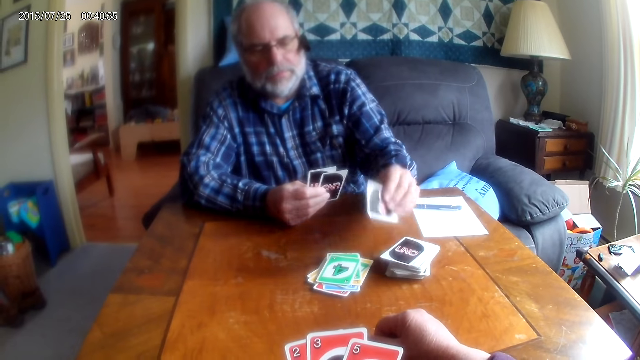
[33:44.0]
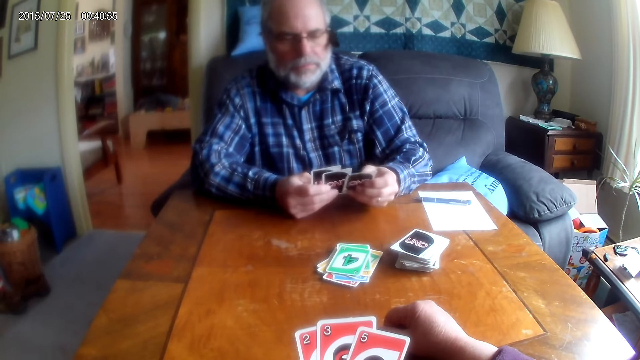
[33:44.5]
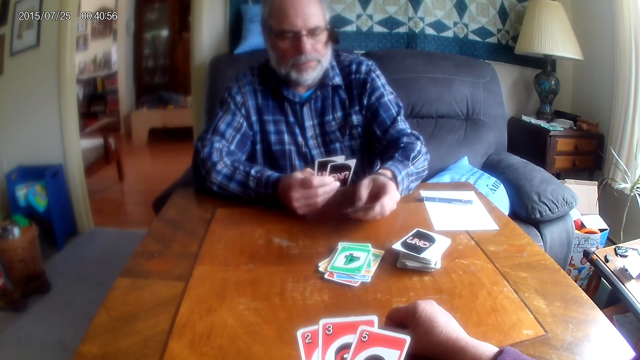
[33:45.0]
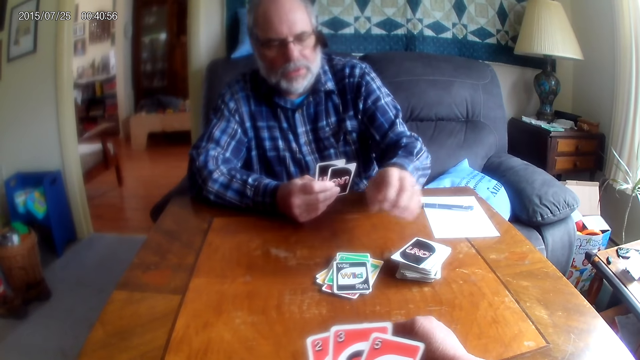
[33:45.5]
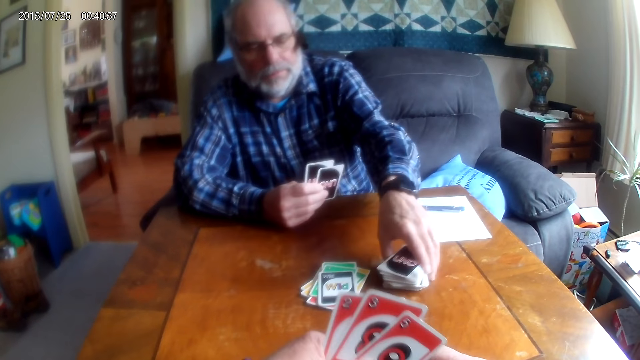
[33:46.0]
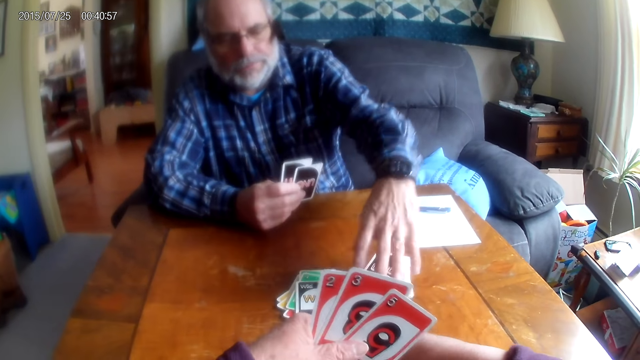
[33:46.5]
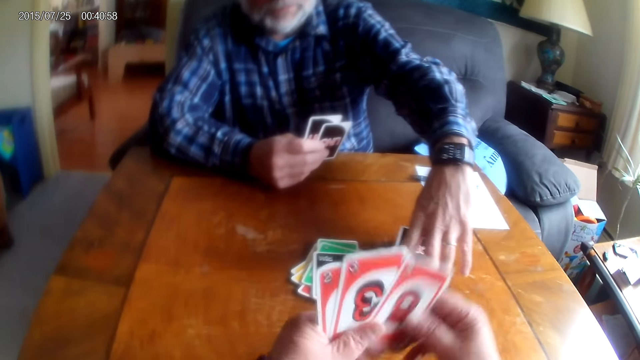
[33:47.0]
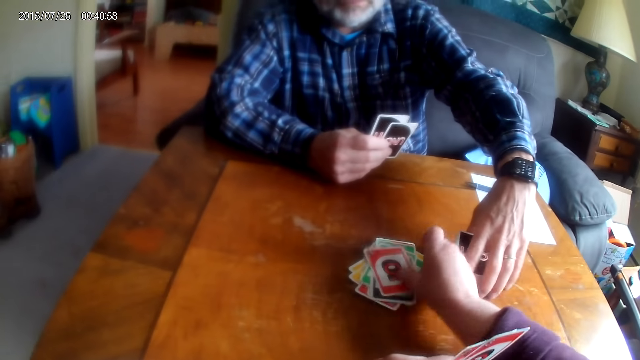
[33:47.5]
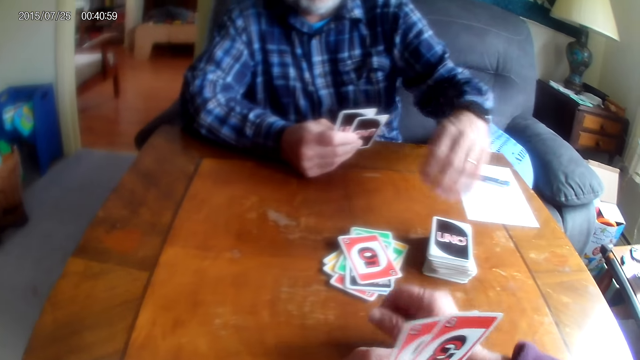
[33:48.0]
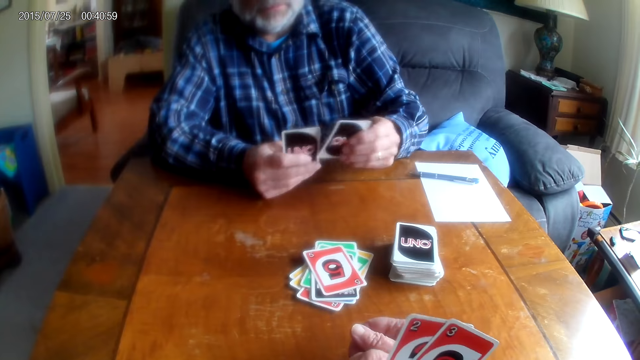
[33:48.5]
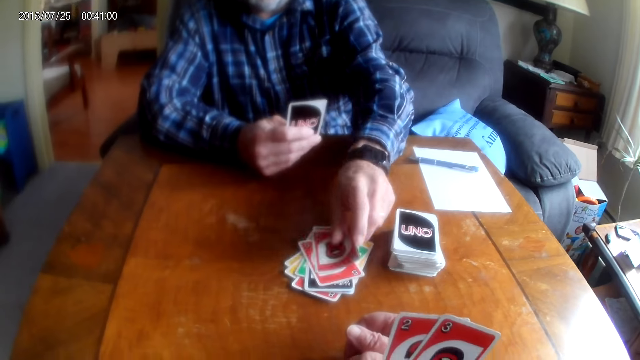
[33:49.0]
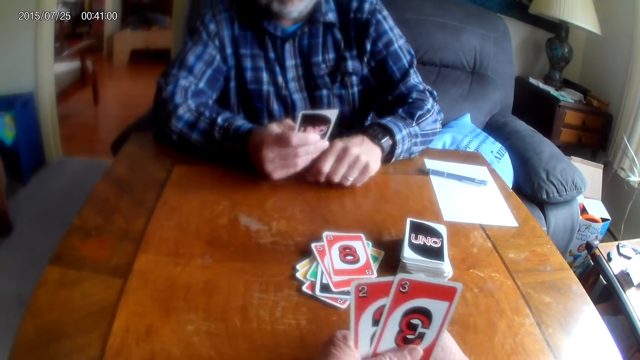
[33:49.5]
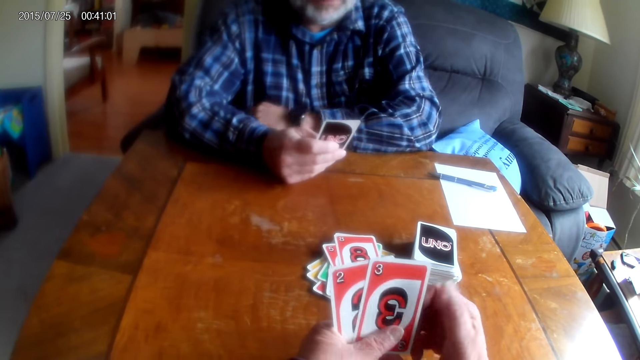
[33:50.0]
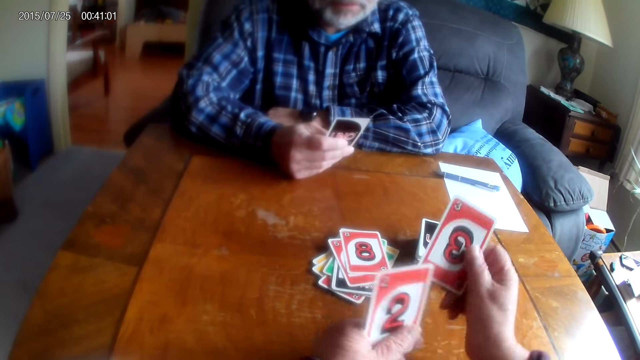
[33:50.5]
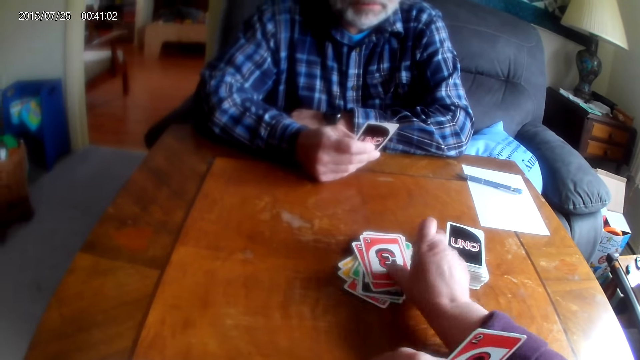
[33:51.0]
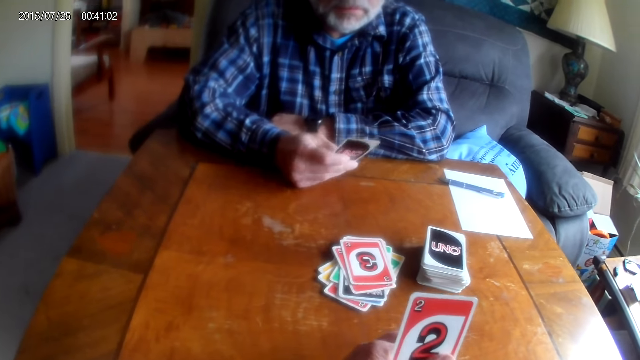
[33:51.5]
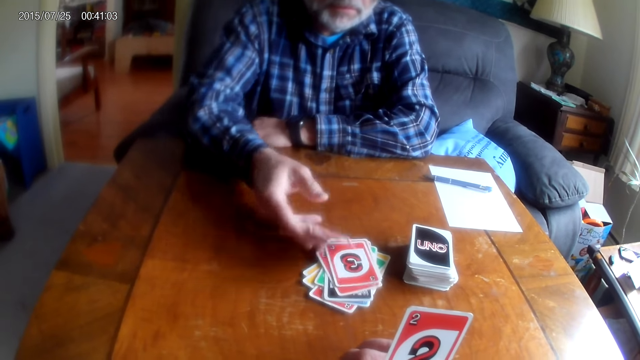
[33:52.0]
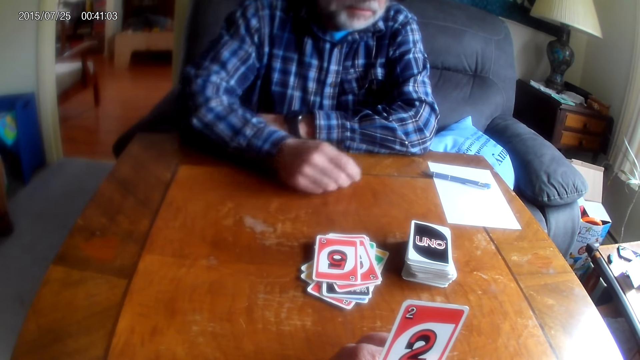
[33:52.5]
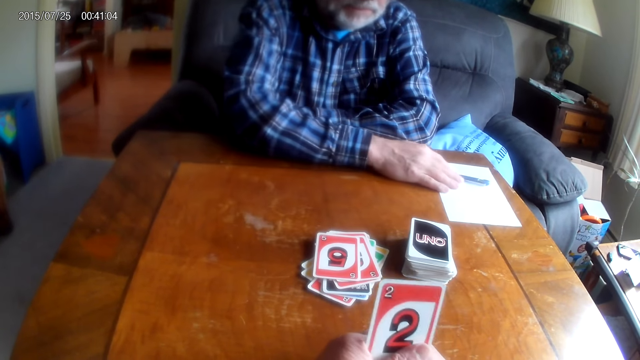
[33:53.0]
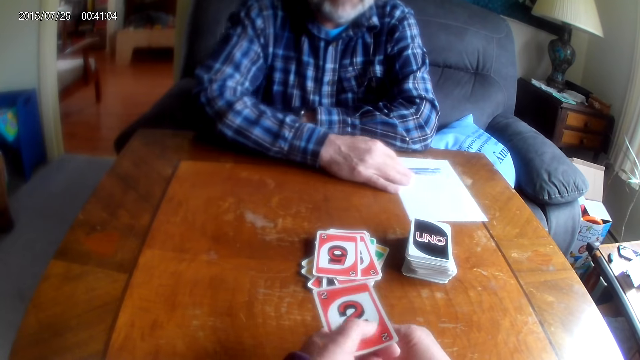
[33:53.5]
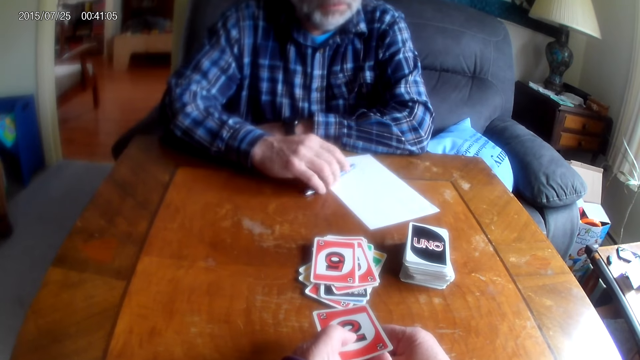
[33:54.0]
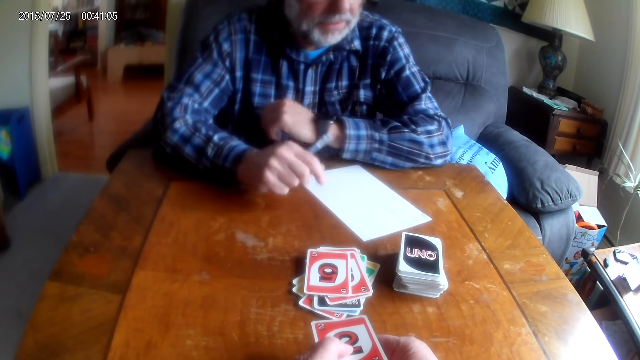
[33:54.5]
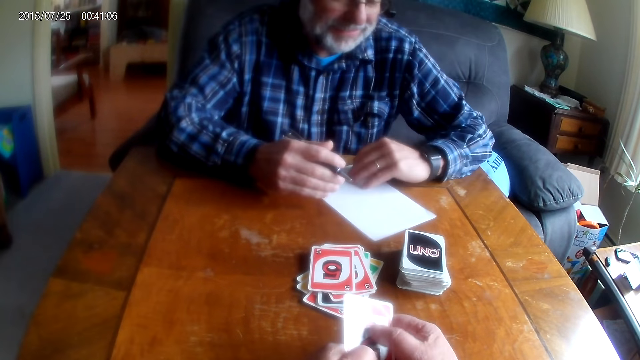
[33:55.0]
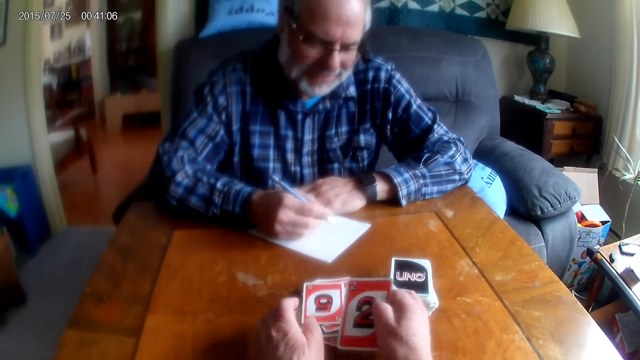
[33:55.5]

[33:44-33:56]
A man picks a card from the table. The camera wearer picks playing cards from the table. The man places a card on the table and arranges the cards on the table. The camera wearer places a card on the table. The man puts the playing cards on the table. The camera wearer places a card on the table. The man places a card on the table. The camera wearer pushes a paper on the table. They touch a pen. The man picks the paper from the table.

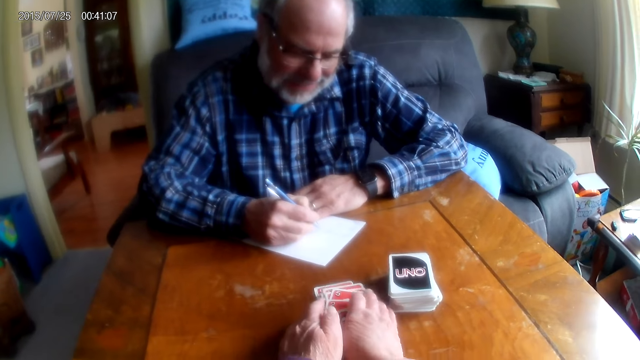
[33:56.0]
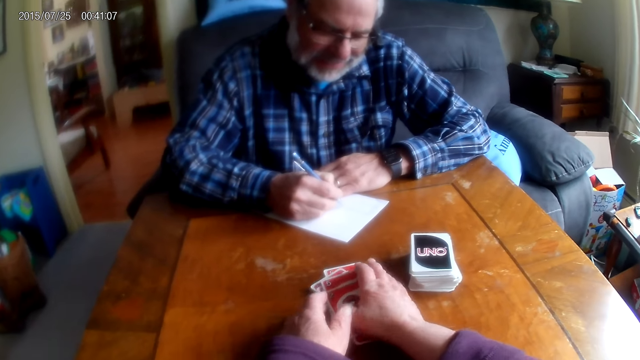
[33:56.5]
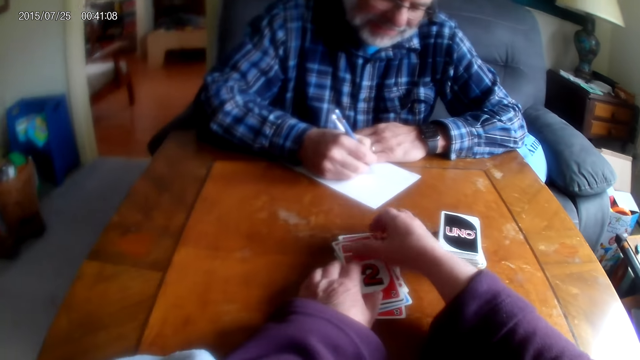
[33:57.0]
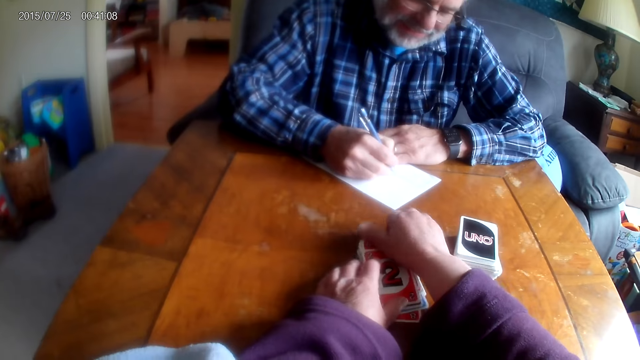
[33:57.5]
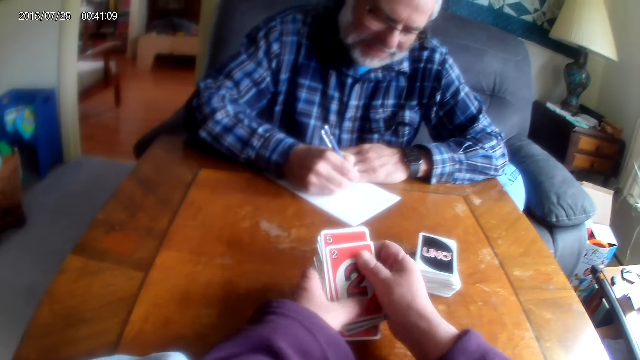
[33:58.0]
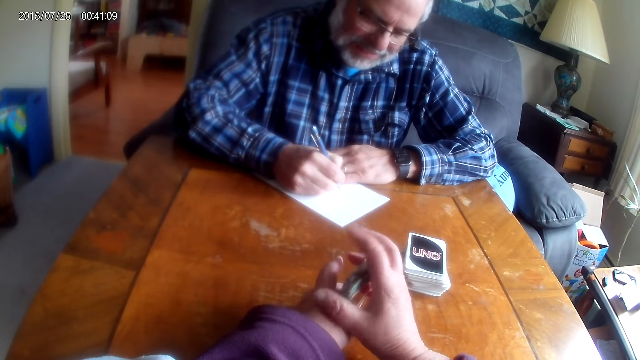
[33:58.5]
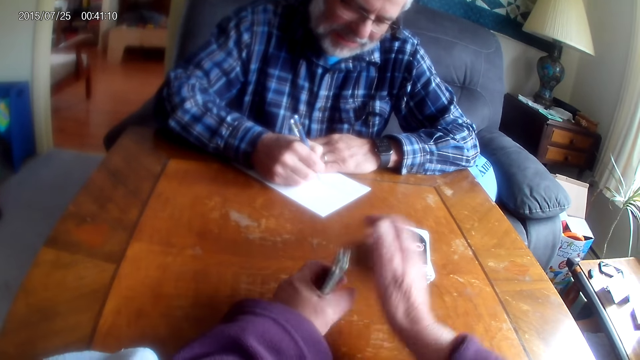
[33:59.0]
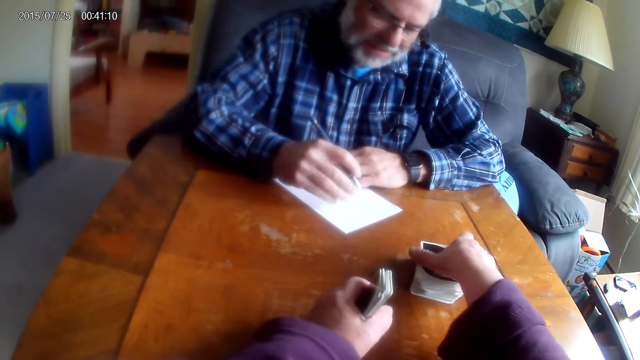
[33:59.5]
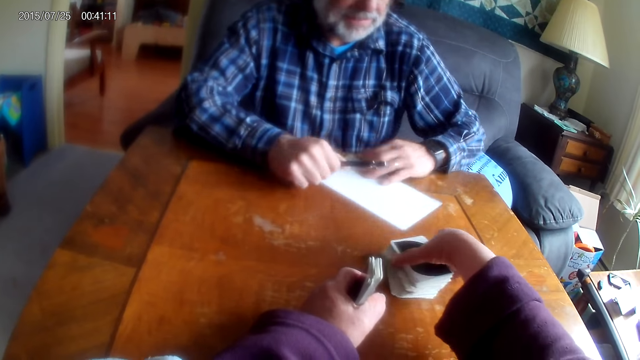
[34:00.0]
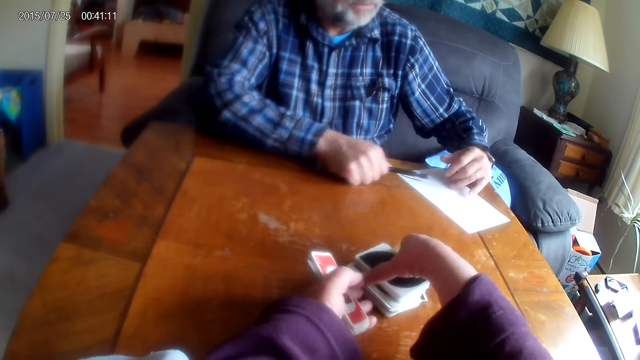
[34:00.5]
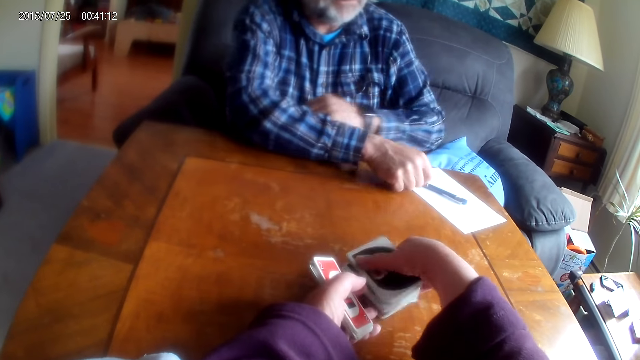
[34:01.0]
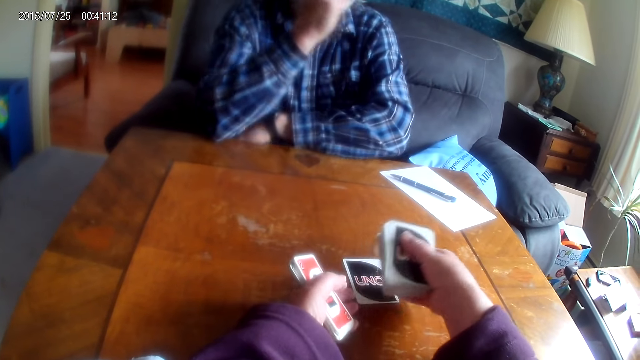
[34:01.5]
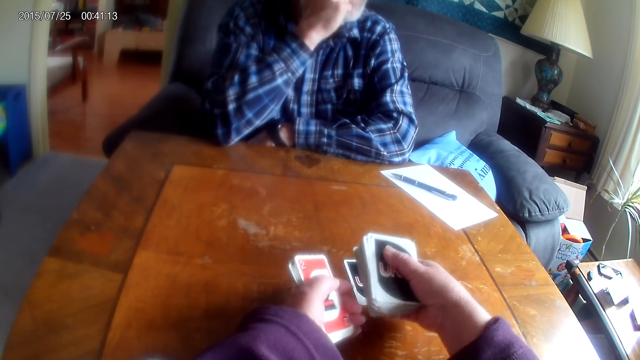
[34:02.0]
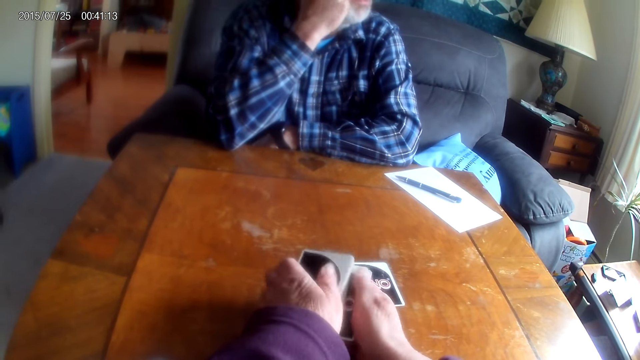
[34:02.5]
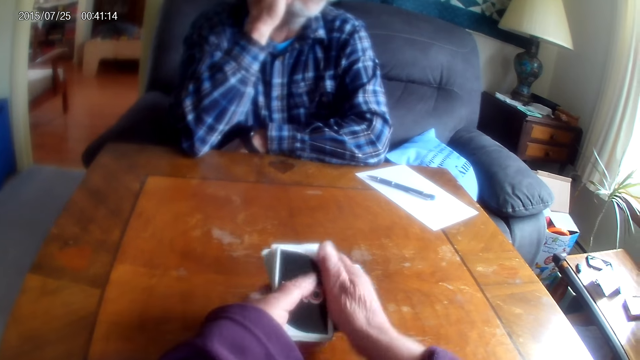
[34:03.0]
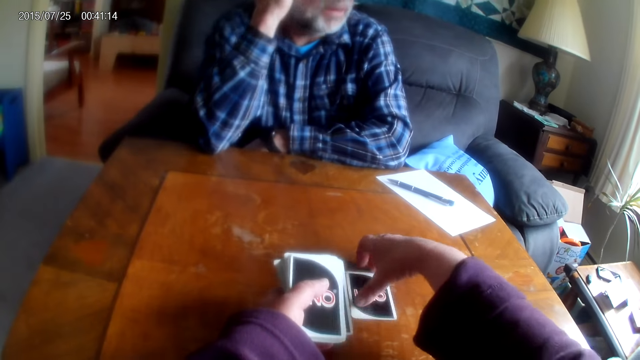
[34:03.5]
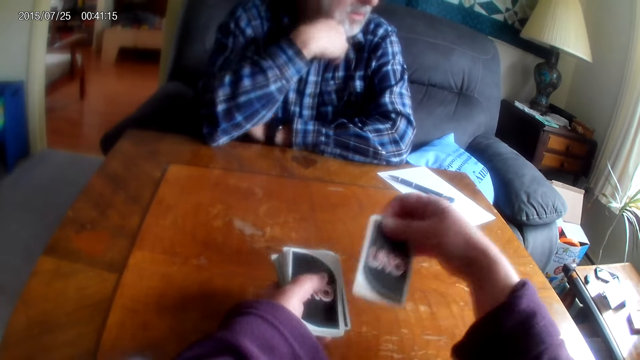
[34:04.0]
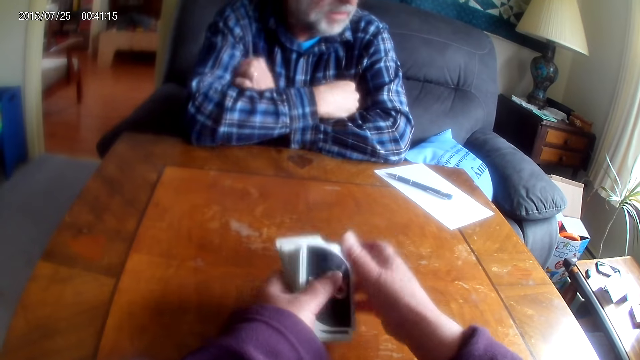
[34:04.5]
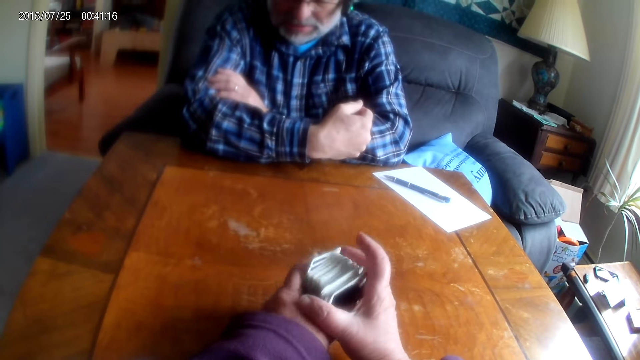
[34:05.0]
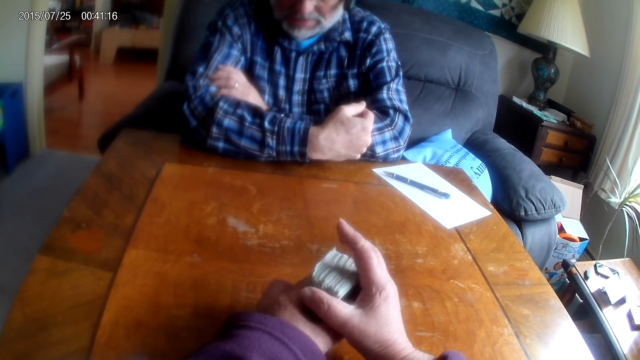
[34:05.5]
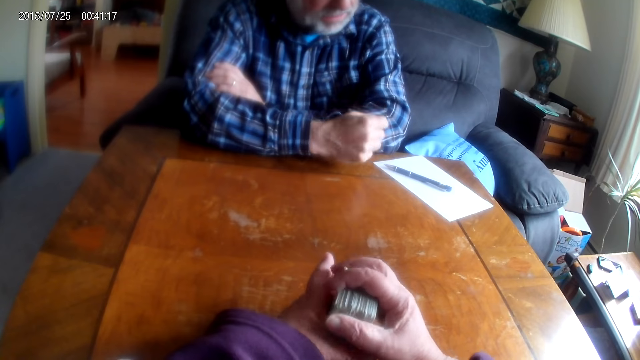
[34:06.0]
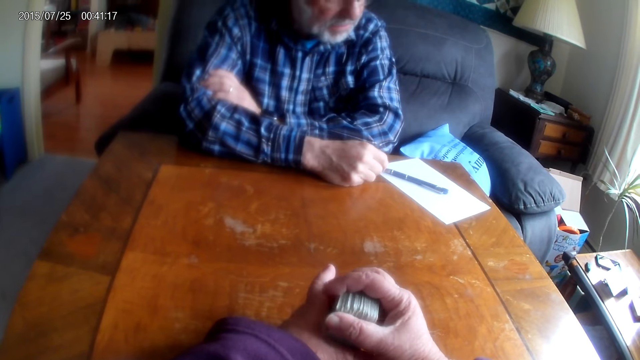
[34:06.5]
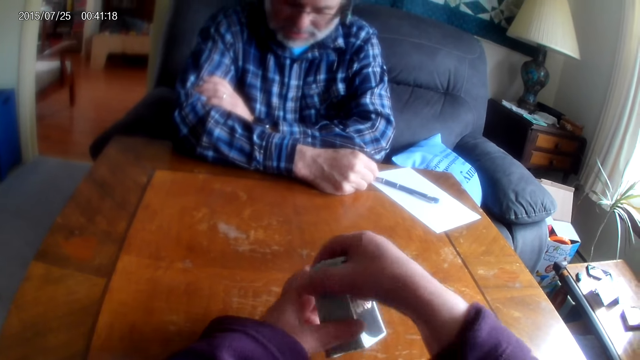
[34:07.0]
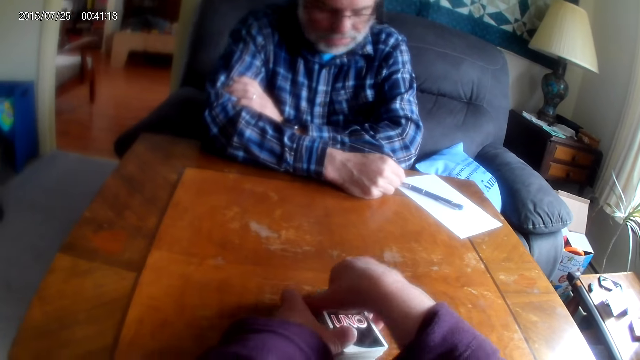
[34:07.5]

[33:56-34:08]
The camera wearer holds cards. They write on the paper. A man writes on the paper. The camera wearer picks cards from the table. The man places the paper on the table. The camera wearer arranges the cards. The man puts the playing cards together.
